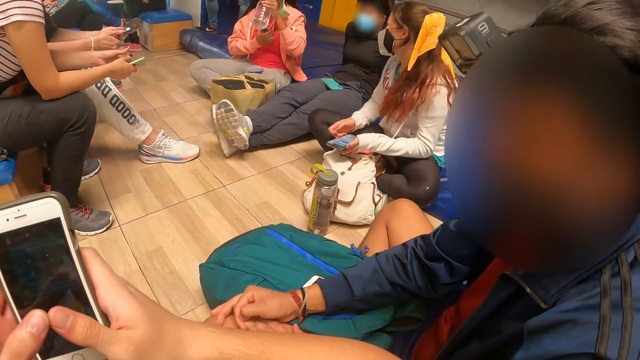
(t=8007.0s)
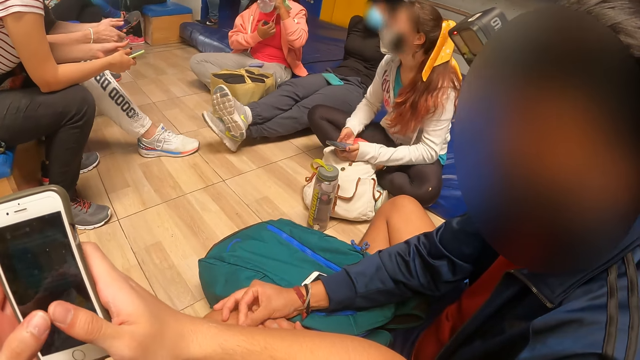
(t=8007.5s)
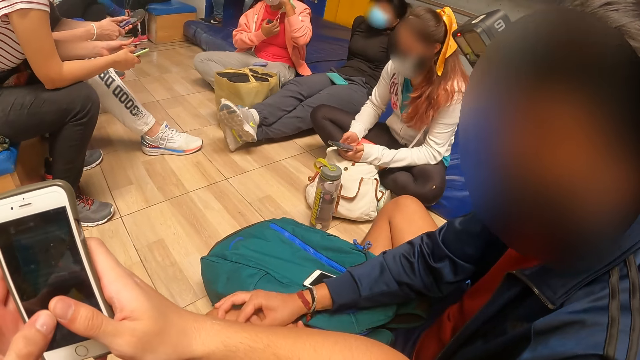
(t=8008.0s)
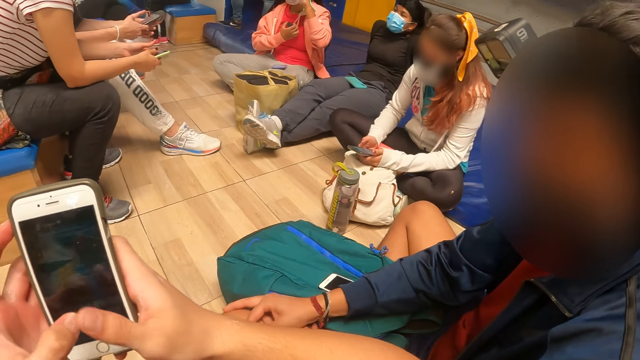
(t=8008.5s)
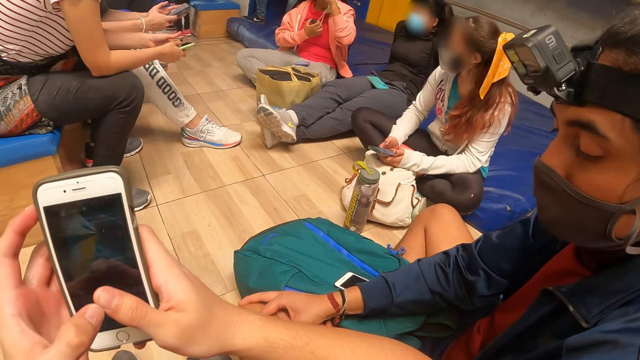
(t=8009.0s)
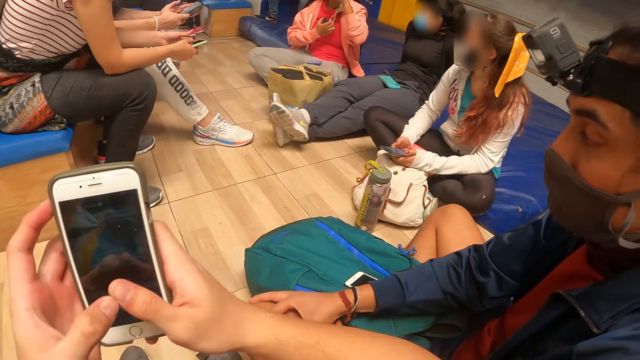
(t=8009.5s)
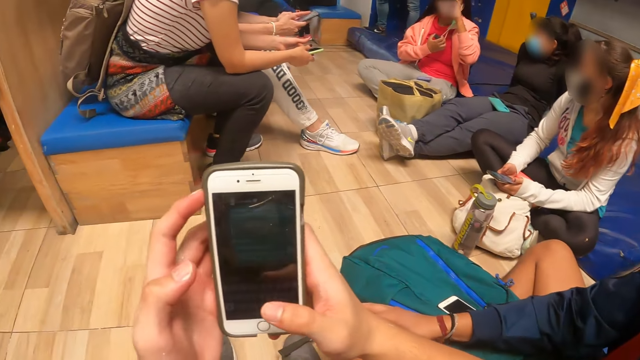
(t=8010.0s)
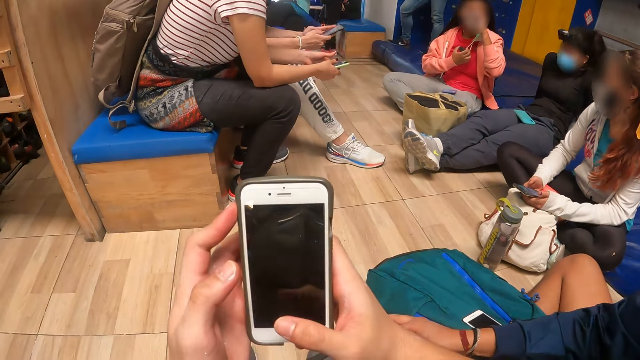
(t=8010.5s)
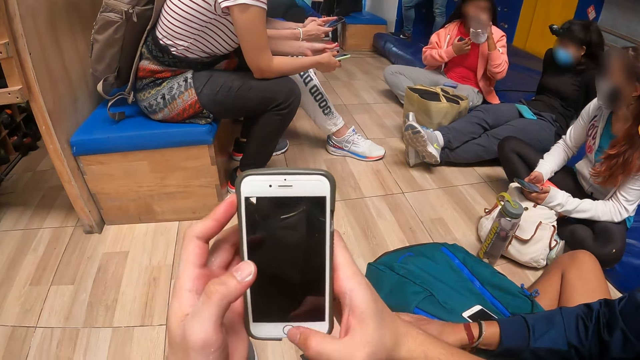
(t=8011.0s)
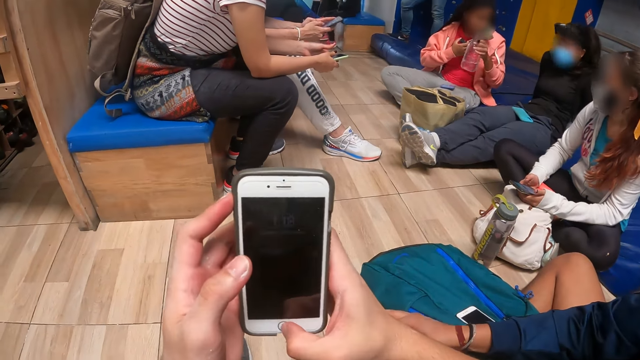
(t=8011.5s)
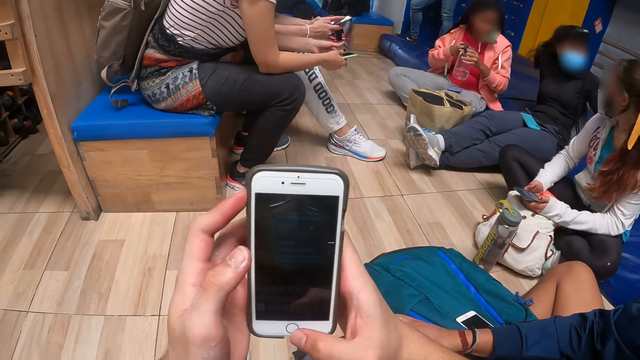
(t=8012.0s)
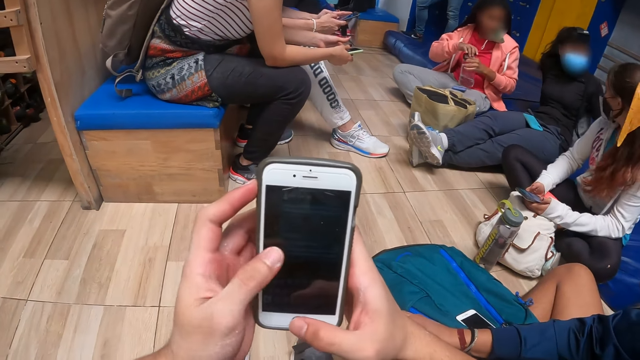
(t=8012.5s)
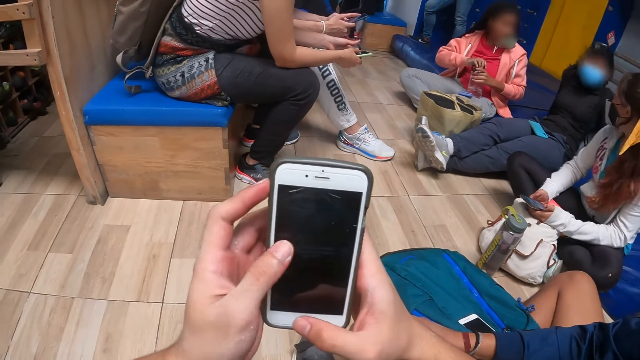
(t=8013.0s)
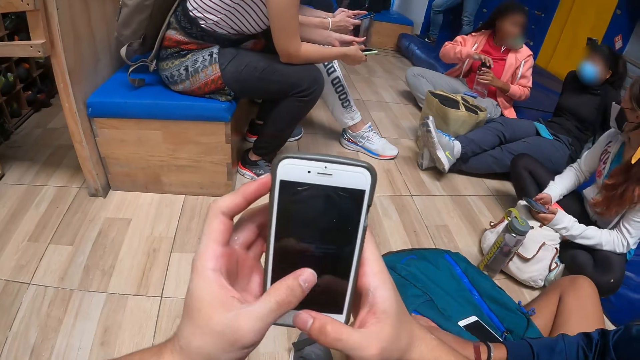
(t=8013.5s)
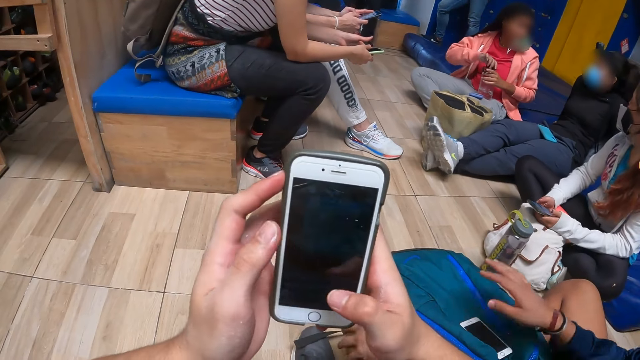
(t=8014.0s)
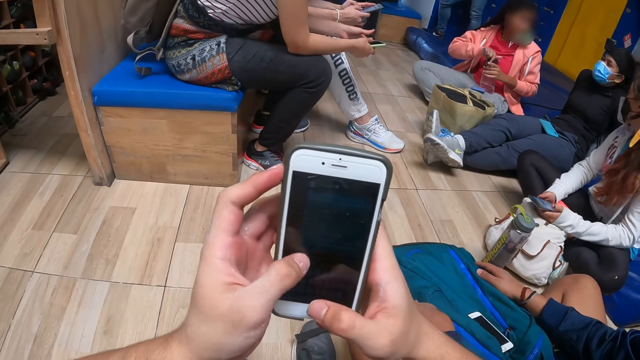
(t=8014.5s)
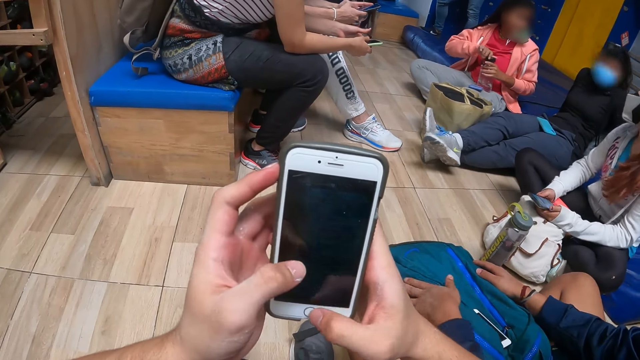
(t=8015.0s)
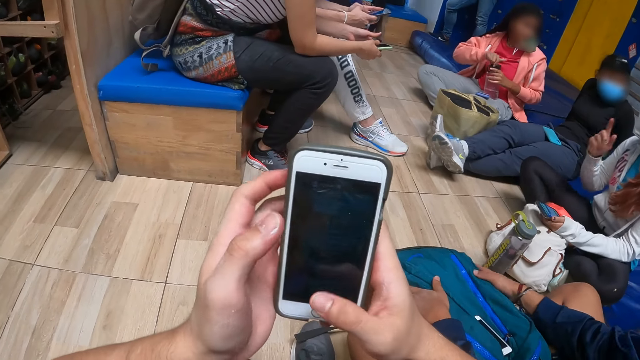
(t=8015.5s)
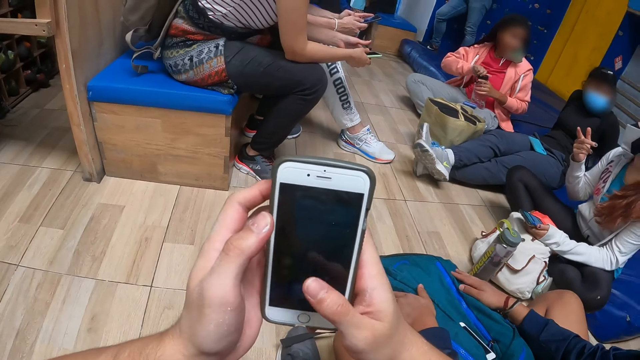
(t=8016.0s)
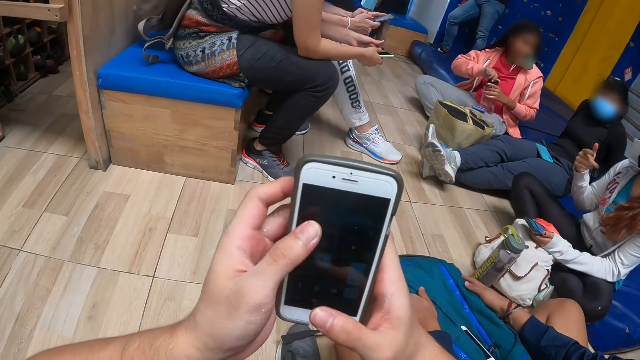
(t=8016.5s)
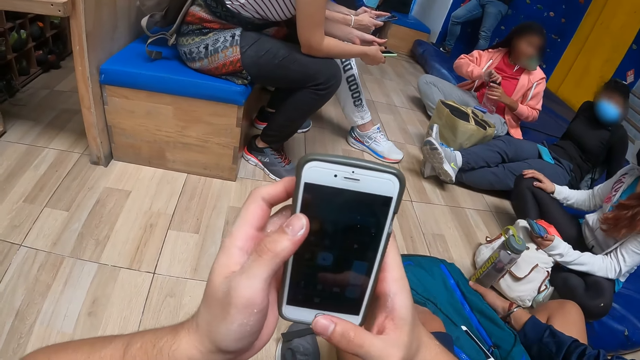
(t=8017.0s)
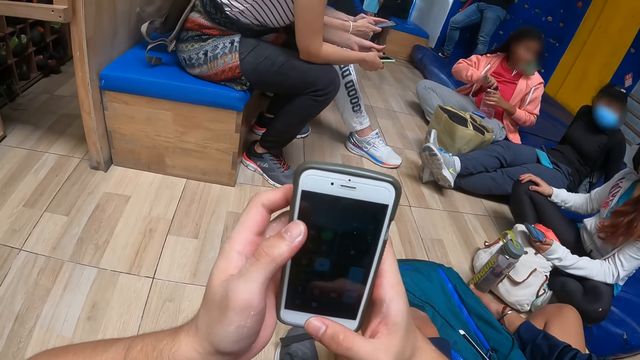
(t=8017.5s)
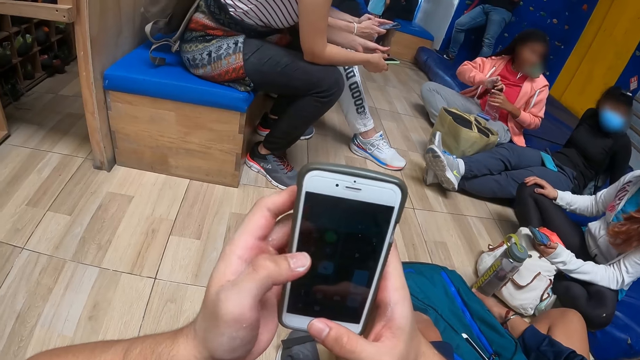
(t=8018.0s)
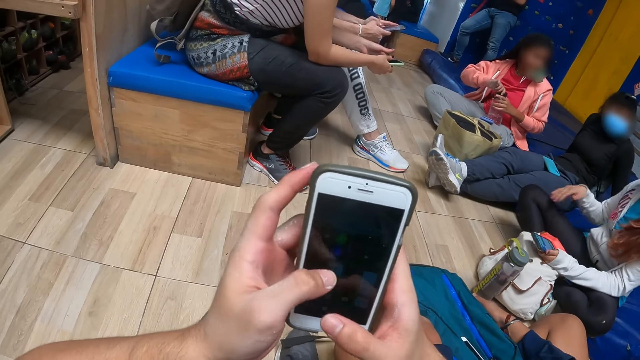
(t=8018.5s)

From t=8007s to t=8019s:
A woman drinks from the water bottle in her left hand. The camera wearer covers the water bottle in her left hand with the cap in her right hand.

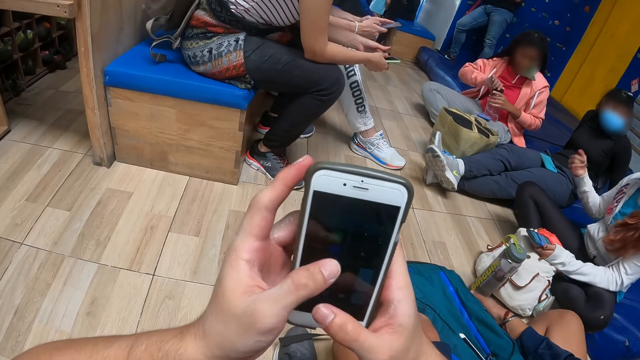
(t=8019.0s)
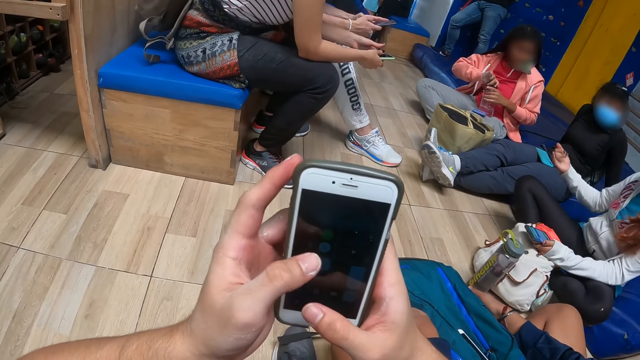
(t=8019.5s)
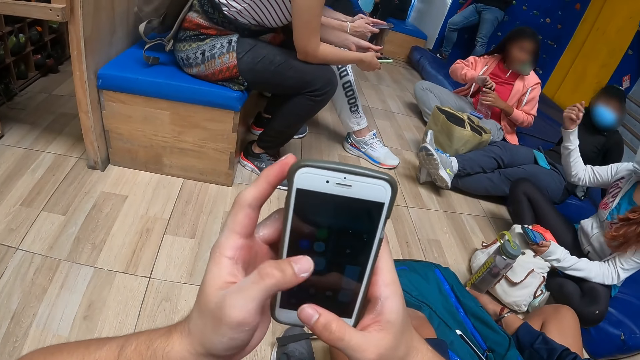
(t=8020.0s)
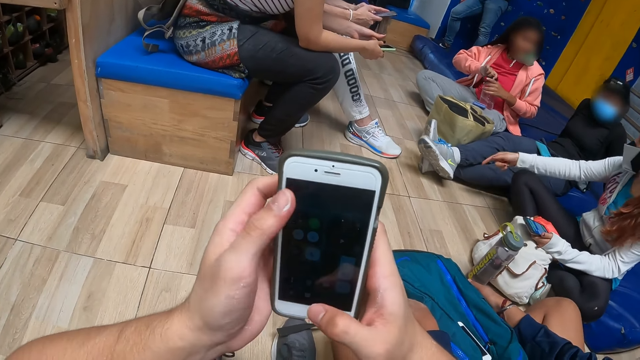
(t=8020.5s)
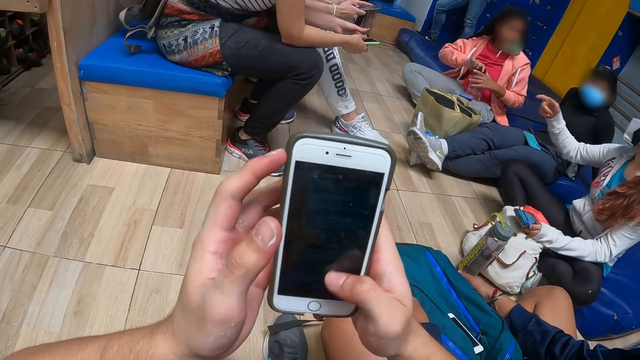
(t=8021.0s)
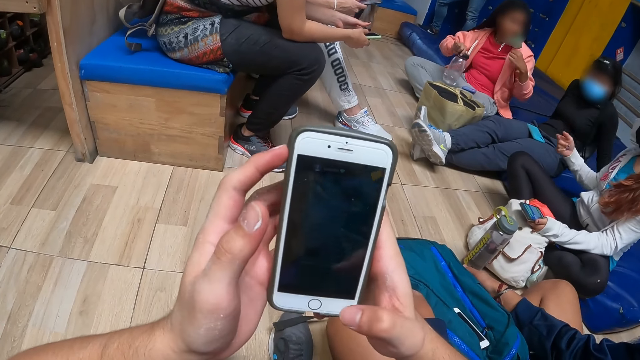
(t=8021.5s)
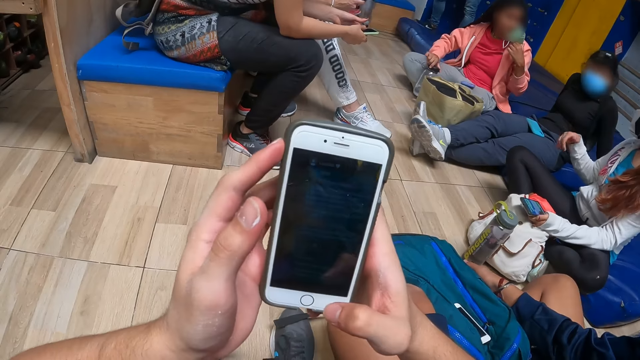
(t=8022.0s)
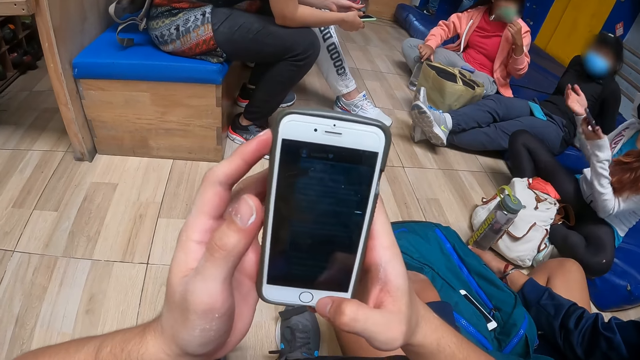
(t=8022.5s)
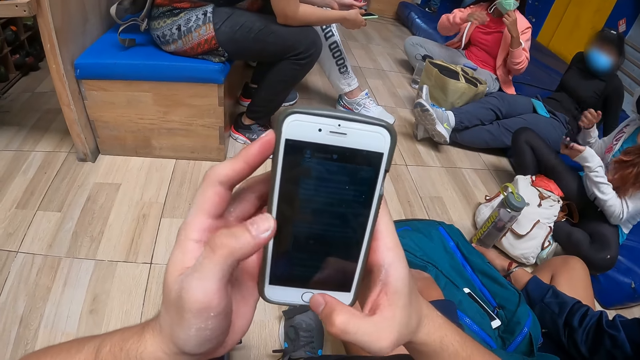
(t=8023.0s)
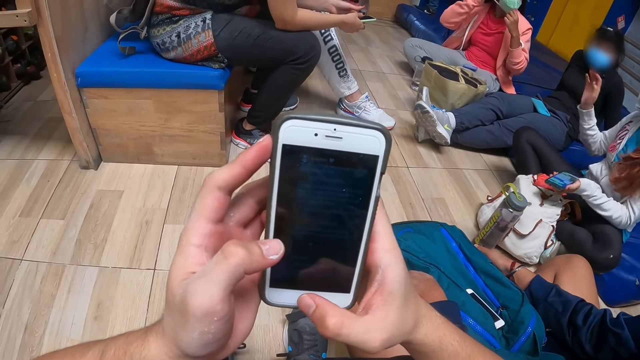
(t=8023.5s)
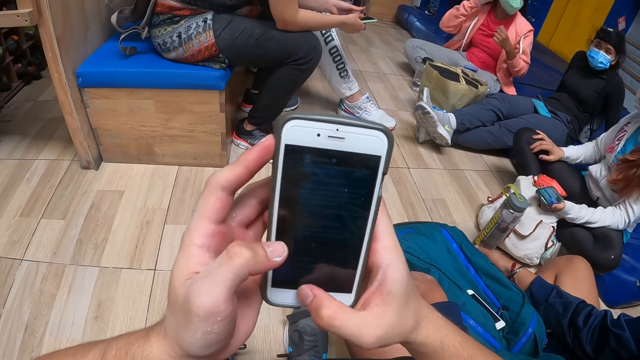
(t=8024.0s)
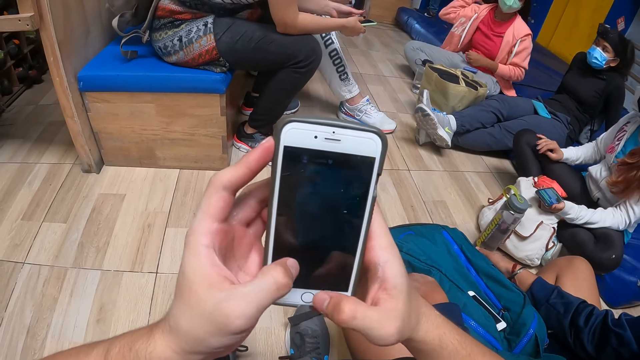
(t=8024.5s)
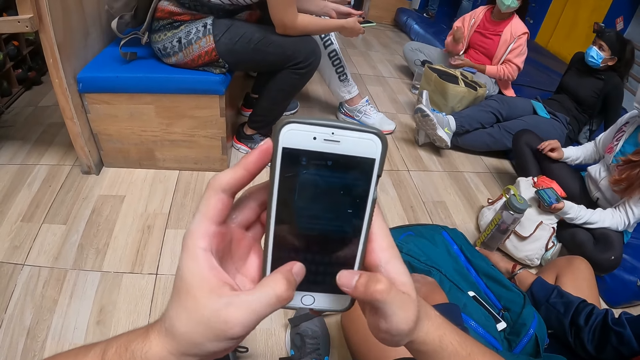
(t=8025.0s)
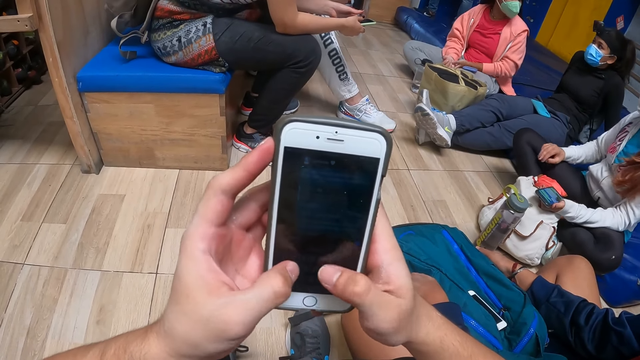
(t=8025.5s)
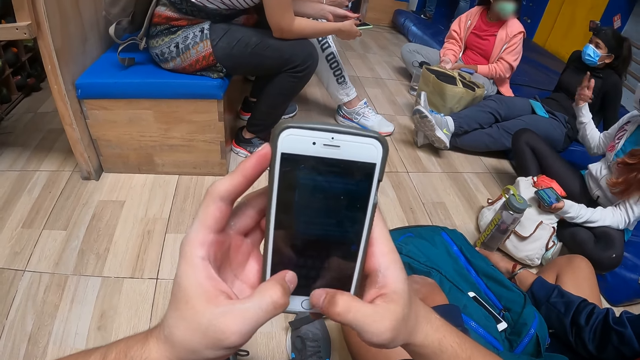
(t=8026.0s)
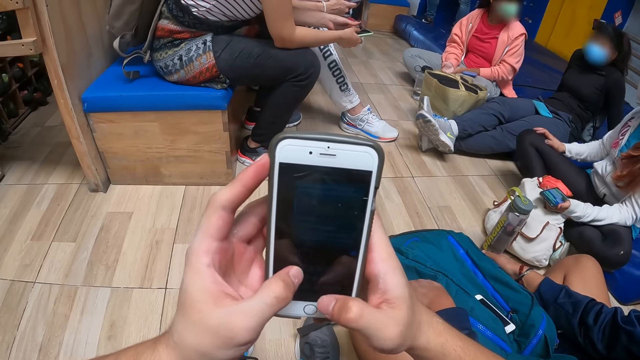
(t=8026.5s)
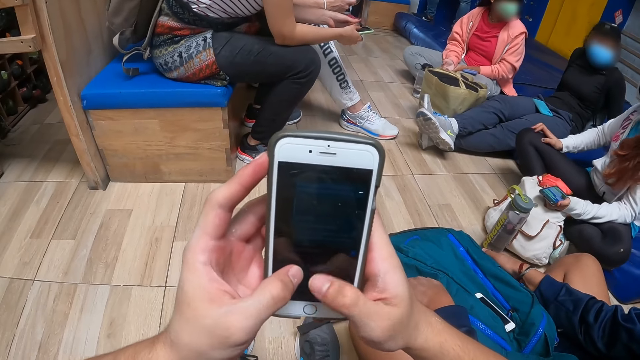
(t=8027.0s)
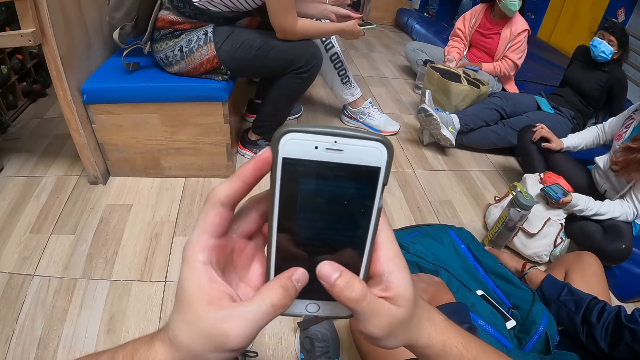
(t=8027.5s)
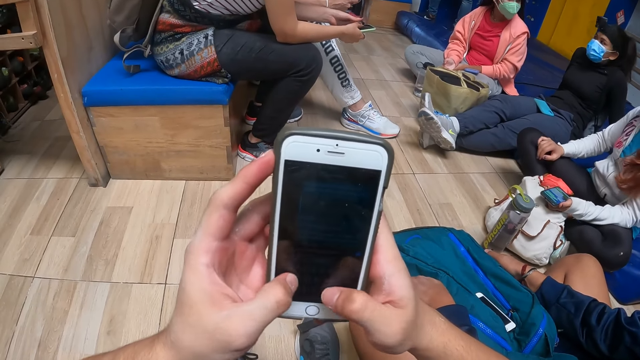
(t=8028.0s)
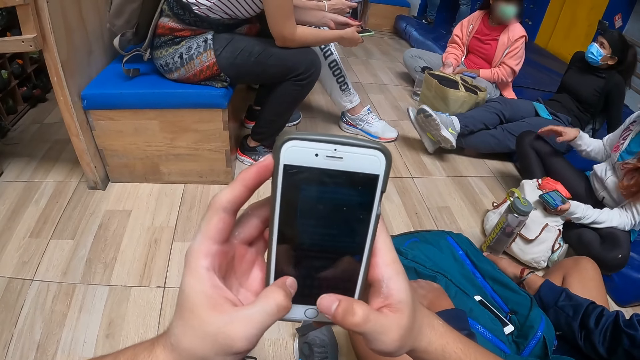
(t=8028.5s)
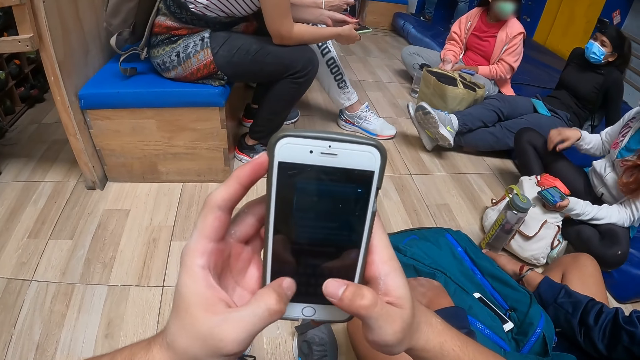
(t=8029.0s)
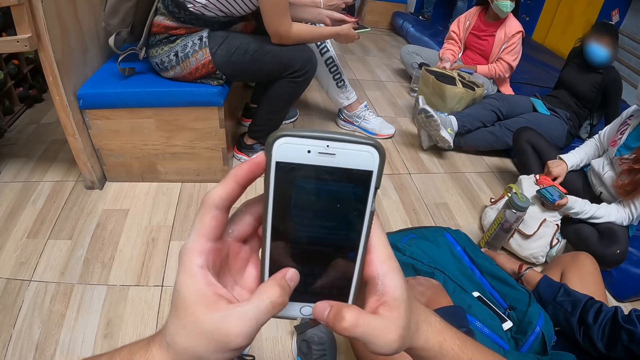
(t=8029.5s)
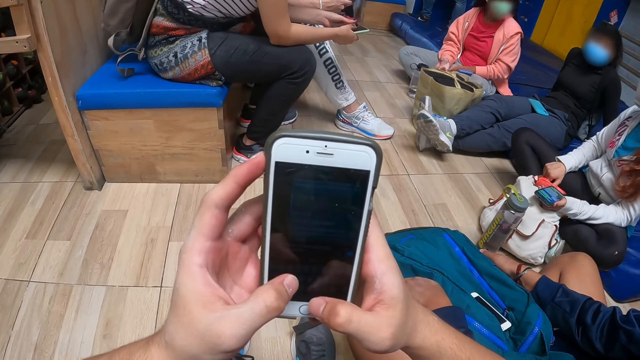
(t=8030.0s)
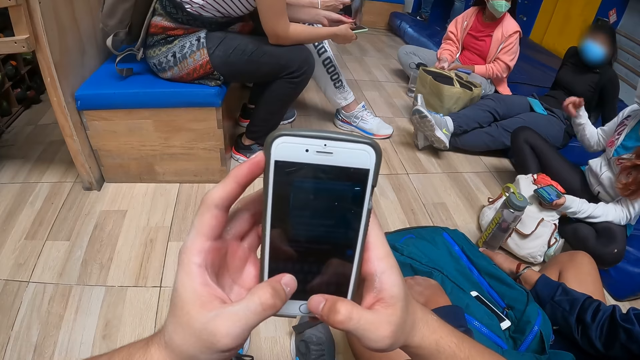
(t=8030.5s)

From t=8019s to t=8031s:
A woman places the water bottle on the floor with her right hand. The woman wears the face mask over her face with her hands.
